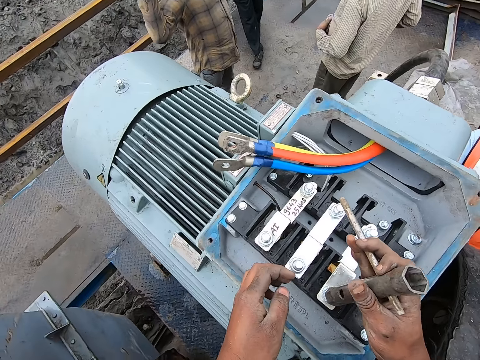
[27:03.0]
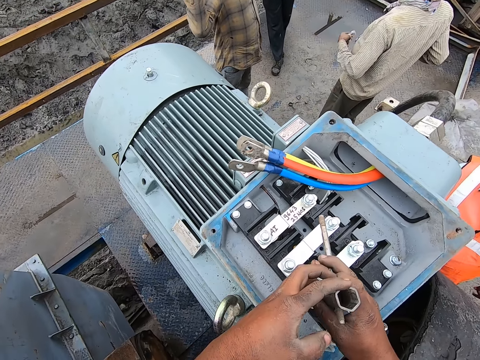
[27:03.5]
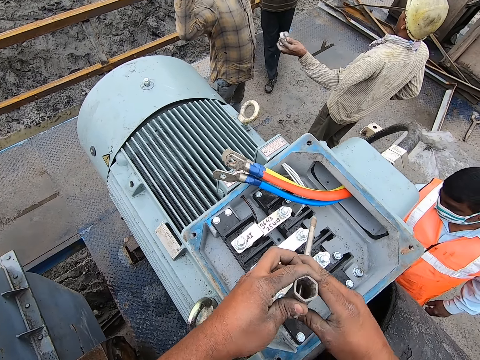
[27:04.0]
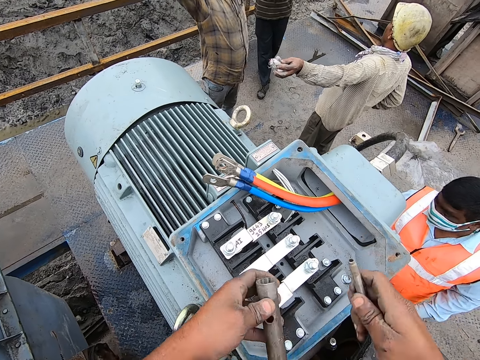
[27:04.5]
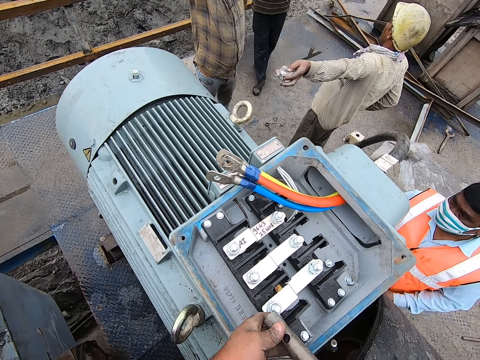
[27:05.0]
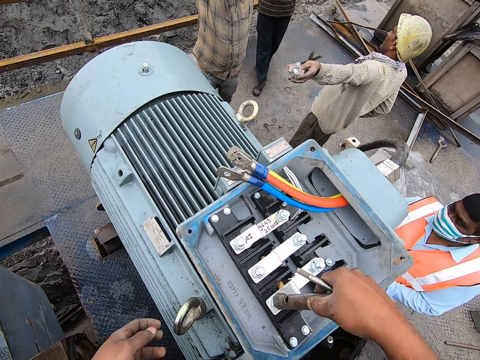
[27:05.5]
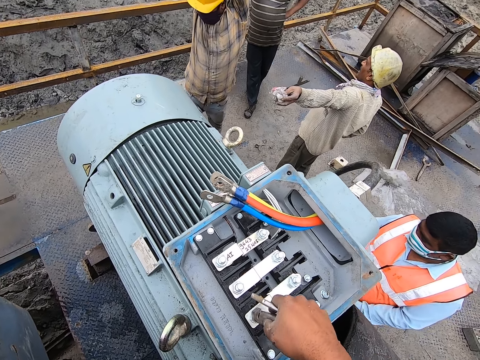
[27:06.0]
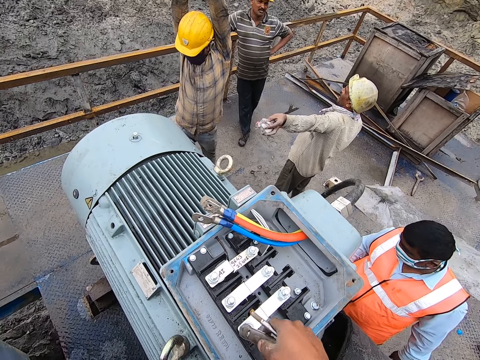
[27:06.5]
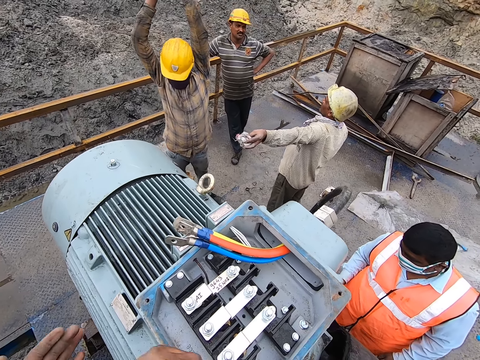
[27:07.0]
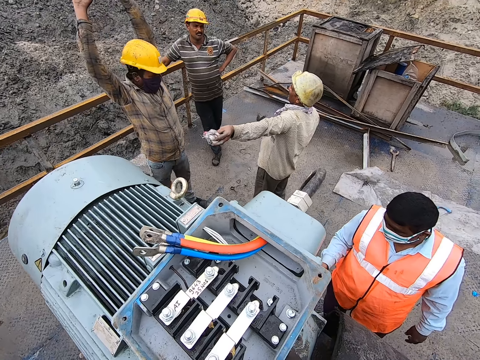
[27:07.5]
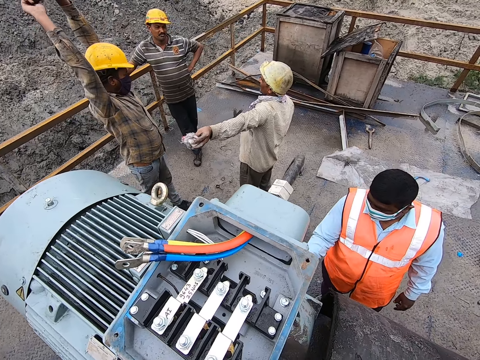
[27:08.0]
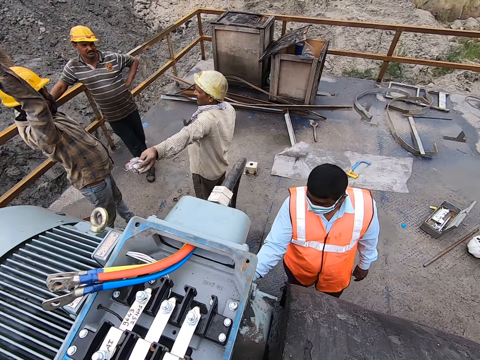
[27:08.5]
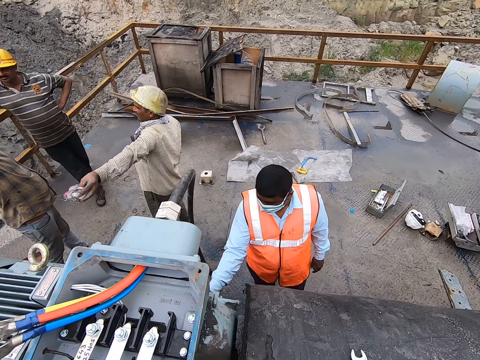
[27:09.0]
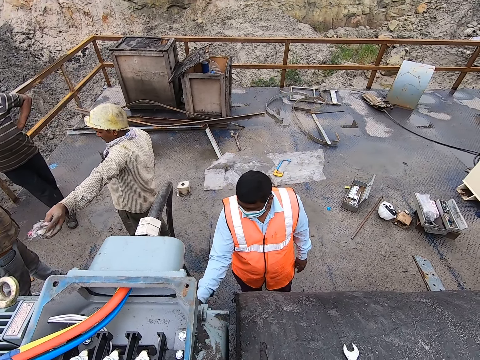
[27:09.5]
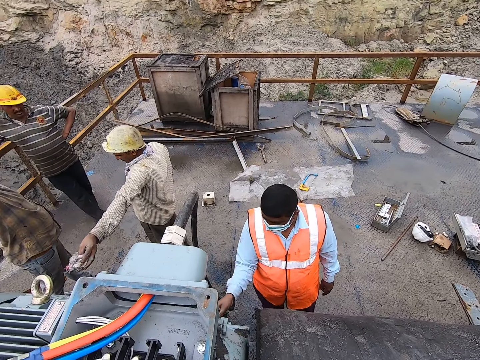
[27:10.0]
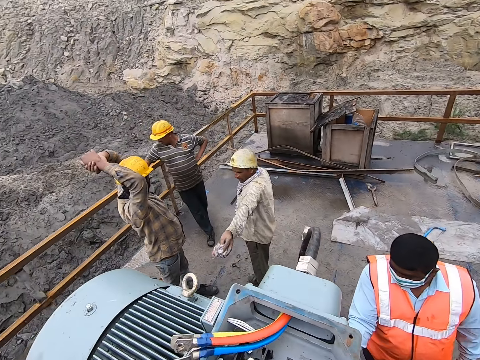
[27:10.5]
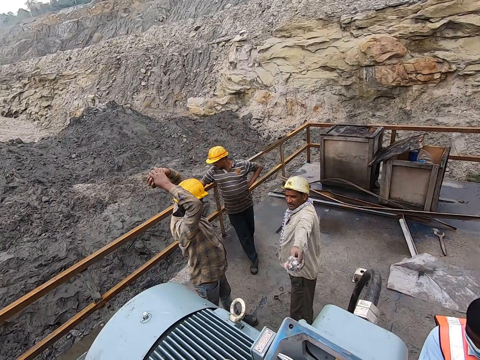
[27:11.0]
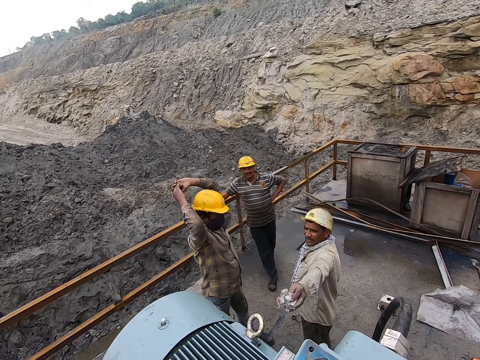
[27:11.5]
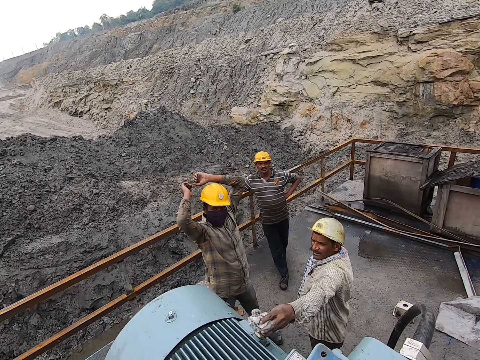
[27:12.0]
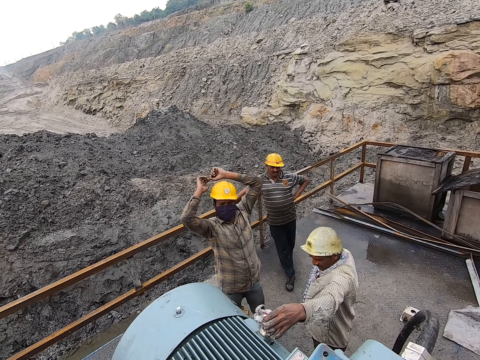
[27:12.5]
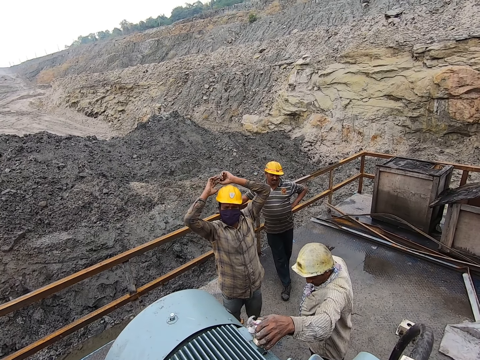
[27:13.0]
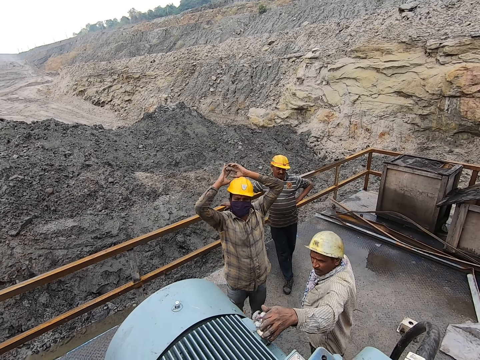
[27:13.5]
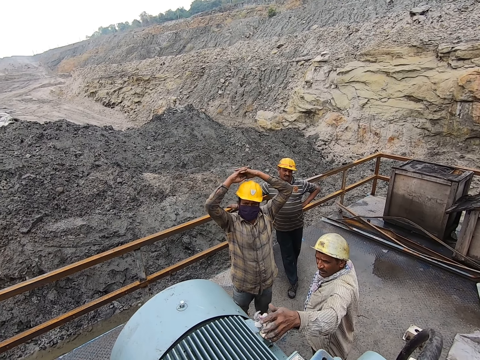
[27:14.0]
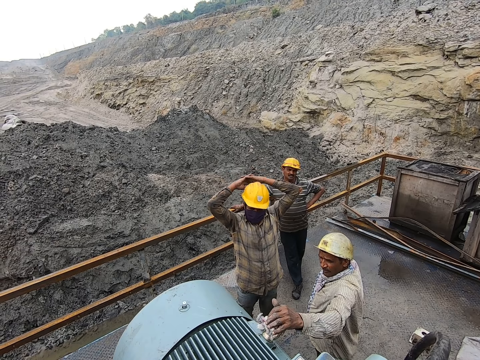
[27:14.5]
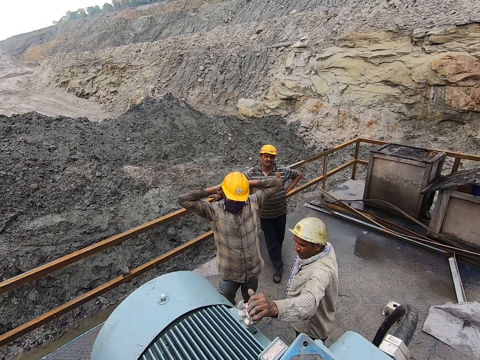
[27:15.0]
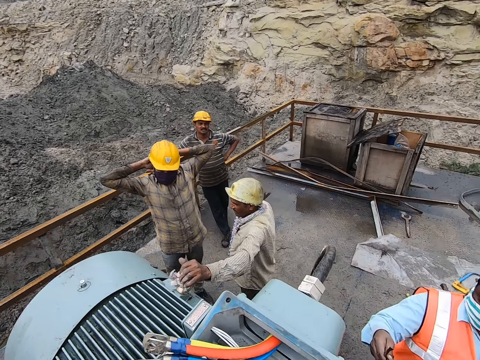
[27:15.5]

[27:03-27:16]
The camera wearer puts something on the screw. They remove a rod from something. They put something on the screw, remove something from the screw and move the left hand. They stand beside the machine. They look around. They interact with a man. The man fixes something on the machine.

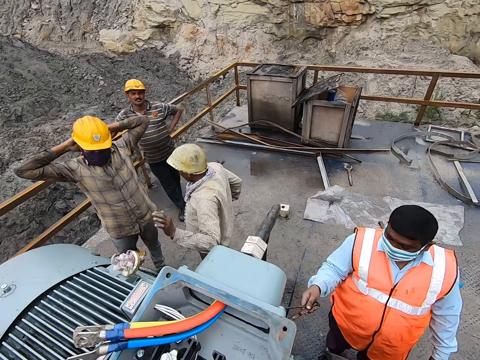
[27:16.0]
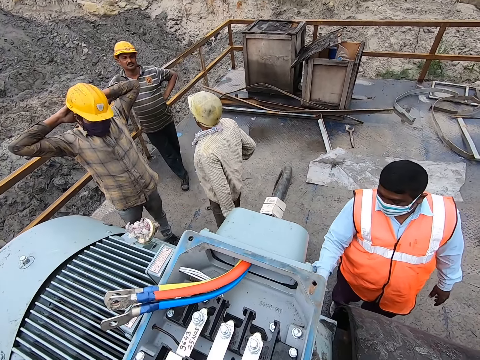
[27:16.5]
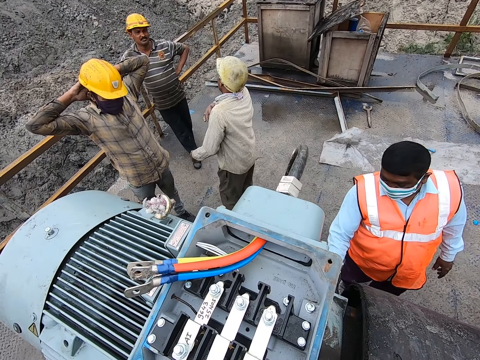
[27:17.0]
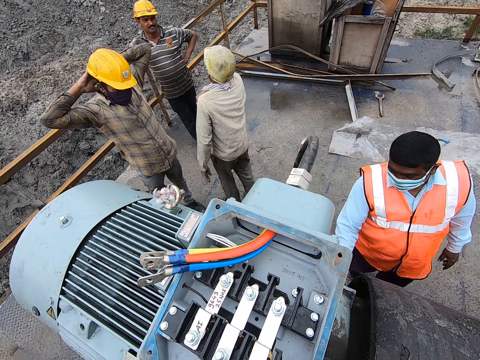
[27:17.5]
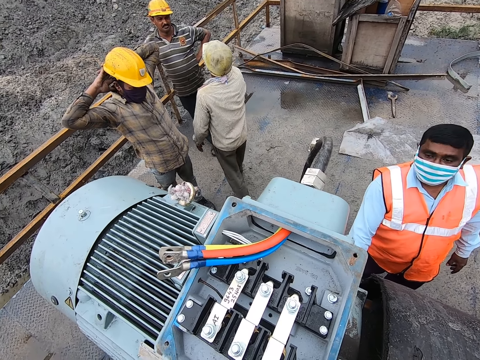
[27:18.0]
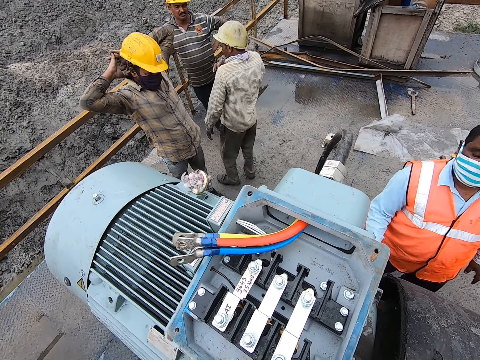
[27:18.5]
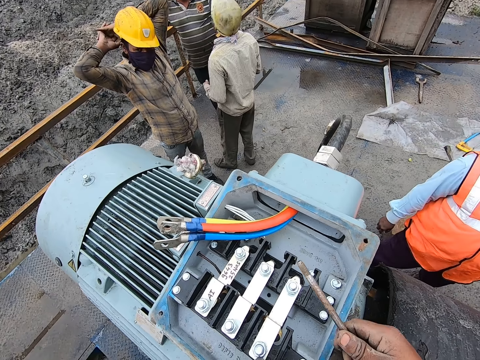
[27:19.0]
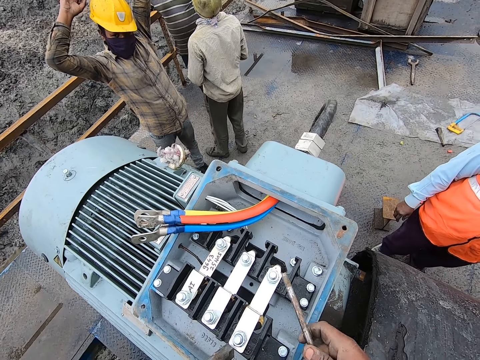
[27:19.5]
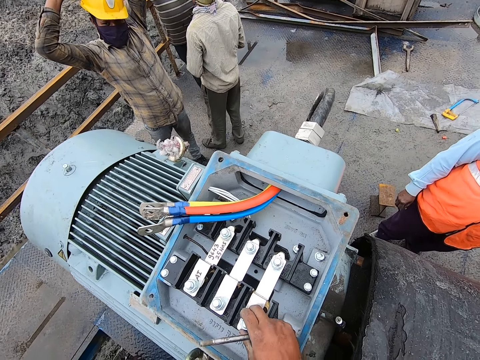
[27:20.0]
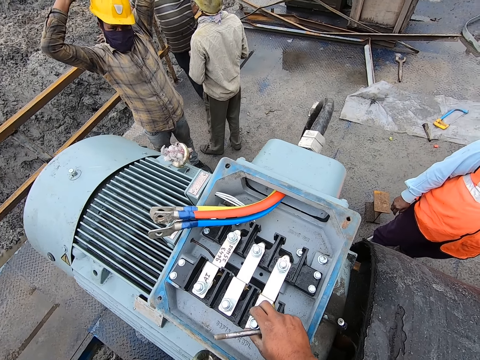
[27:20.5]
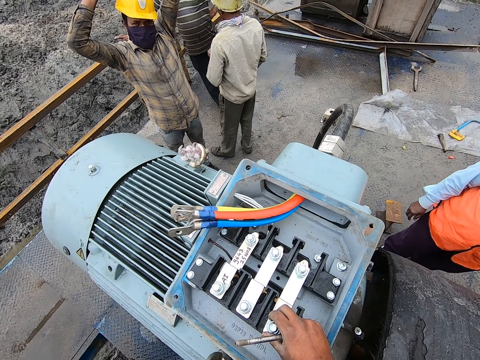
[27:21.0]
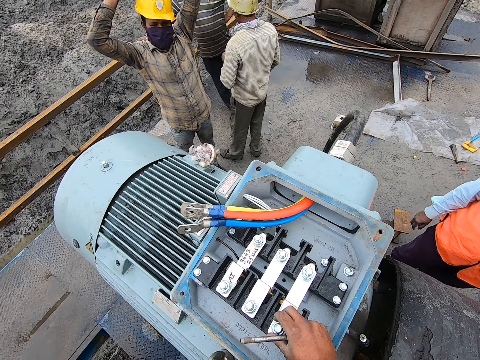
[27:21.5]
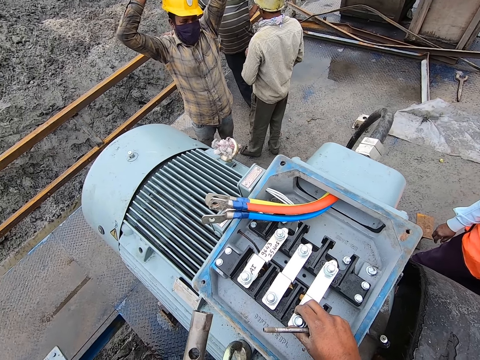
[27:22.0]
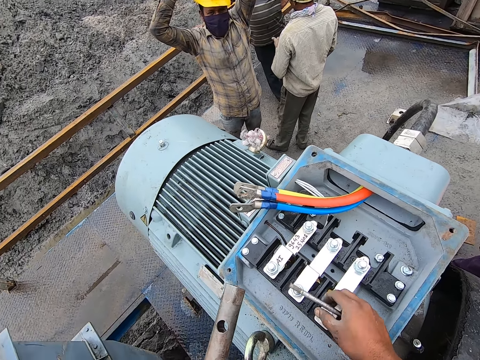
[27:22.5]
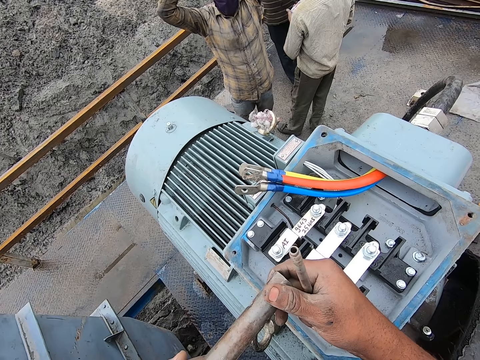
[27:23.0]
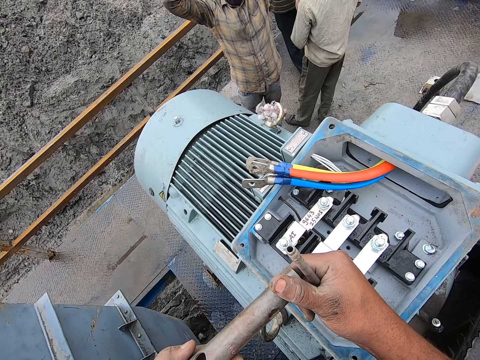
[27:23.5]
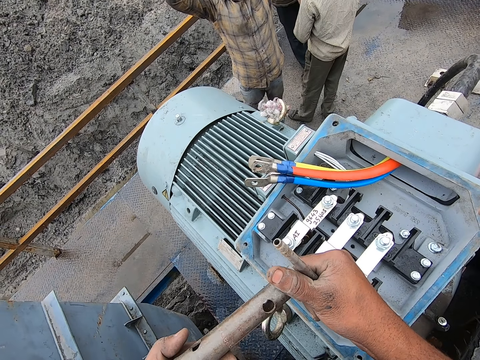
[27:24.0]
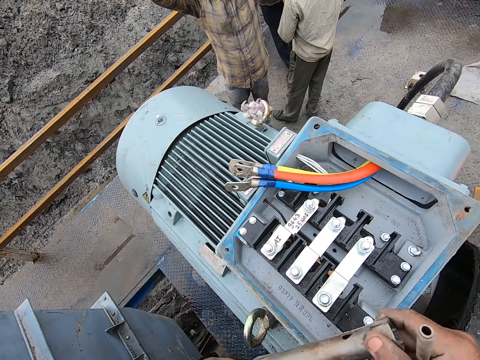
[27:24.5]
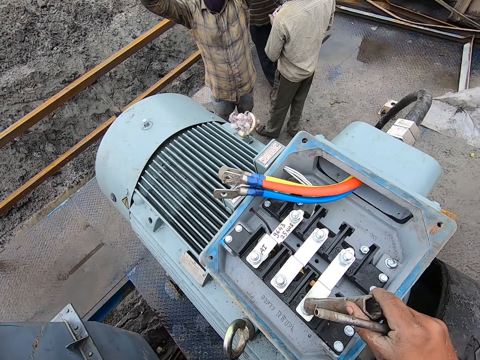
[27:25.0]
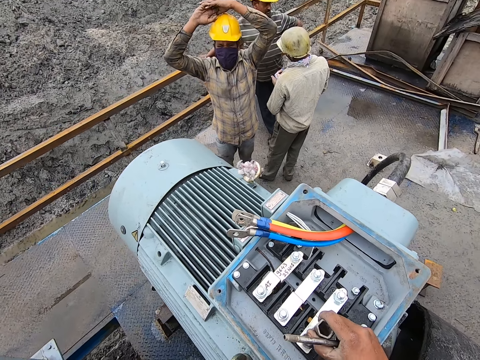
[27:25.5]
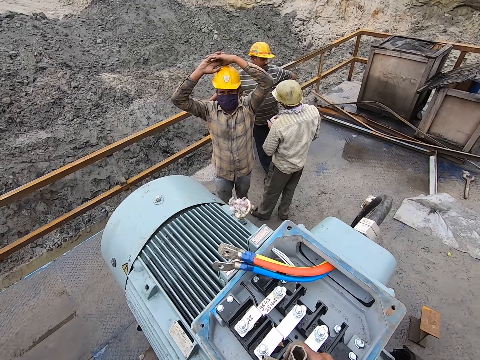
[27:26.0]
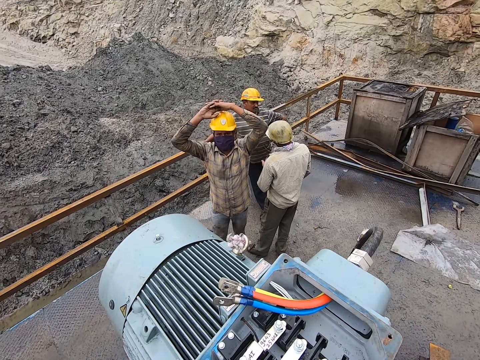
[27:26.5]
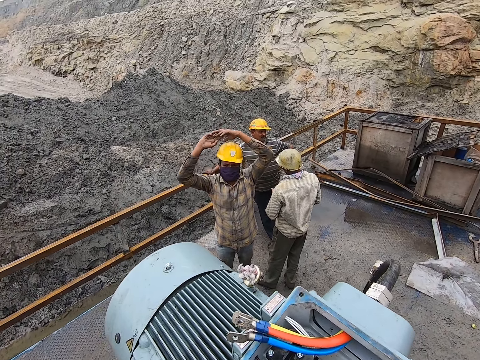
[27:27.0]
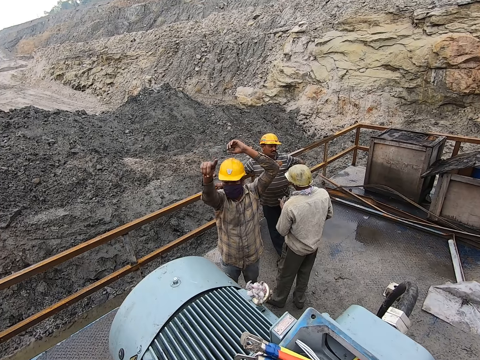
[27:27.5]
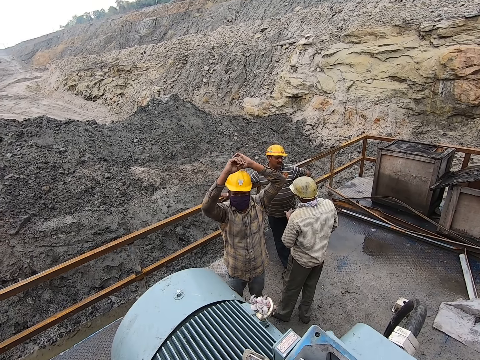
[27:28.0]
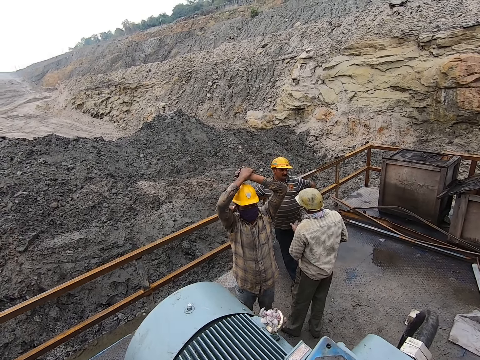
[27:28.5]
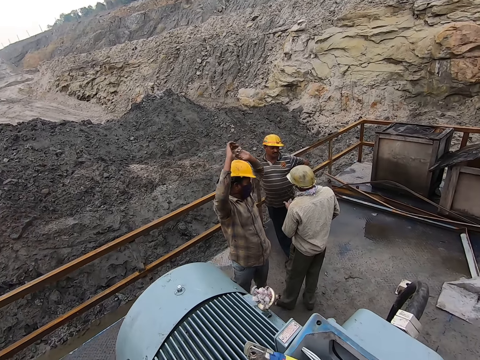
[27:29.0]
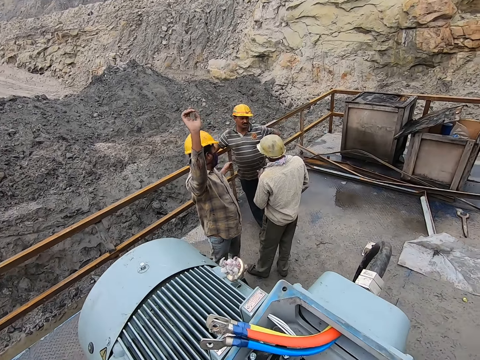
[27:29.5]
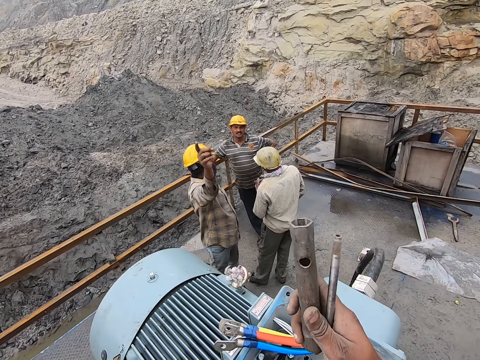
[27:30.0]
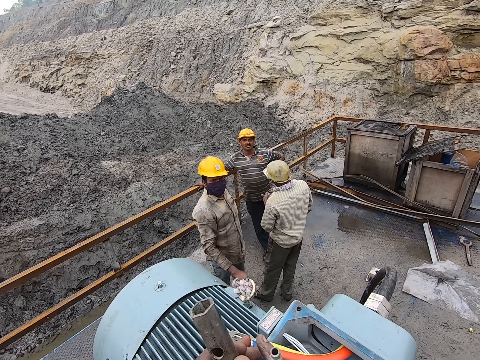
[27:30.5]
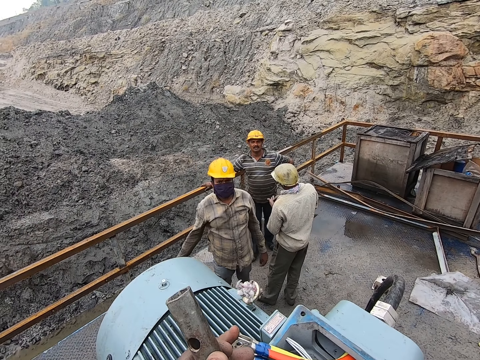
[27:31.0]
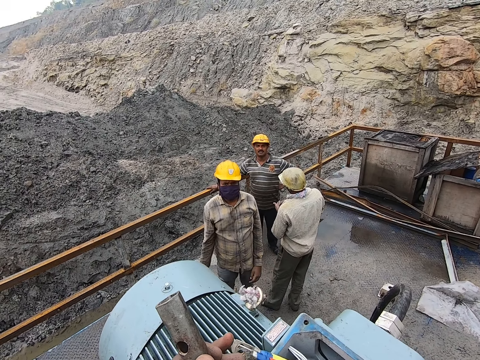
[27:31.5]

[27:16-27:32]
A man places metal on the machine. The camera wearer operates the machine. They hold a bolt. They hold the metal with both hands. They put a spanner on the bolt. They fix the metal on the machine. Another man interacts with the camera wearer. The other man looks around.
